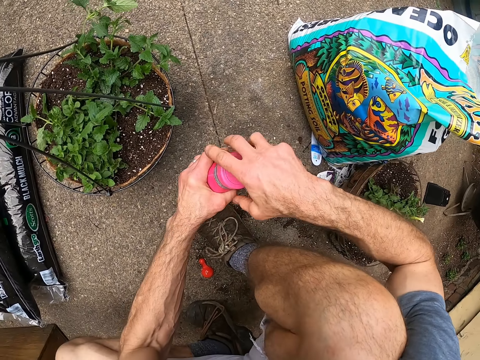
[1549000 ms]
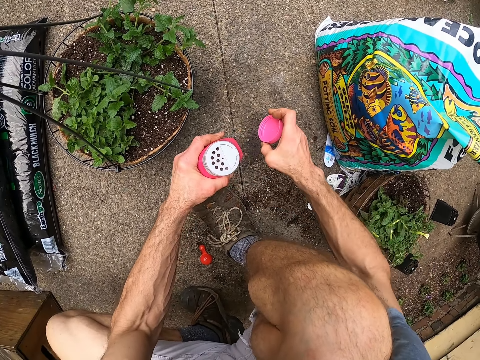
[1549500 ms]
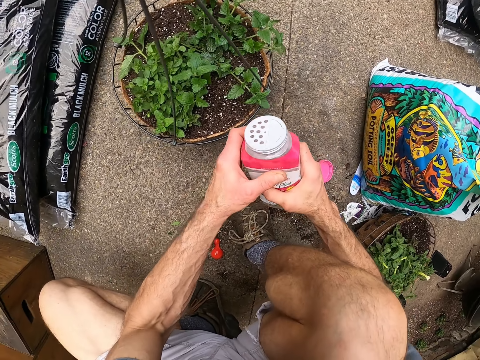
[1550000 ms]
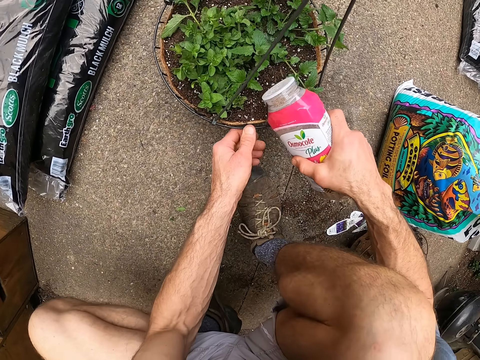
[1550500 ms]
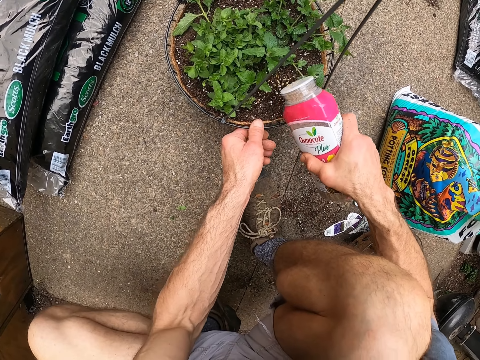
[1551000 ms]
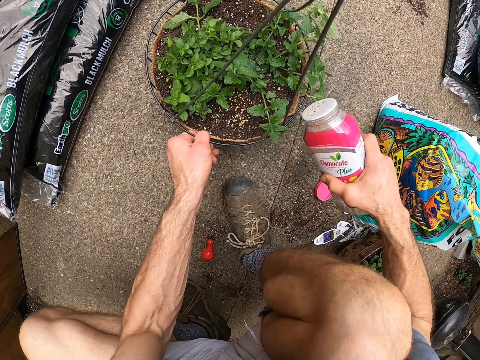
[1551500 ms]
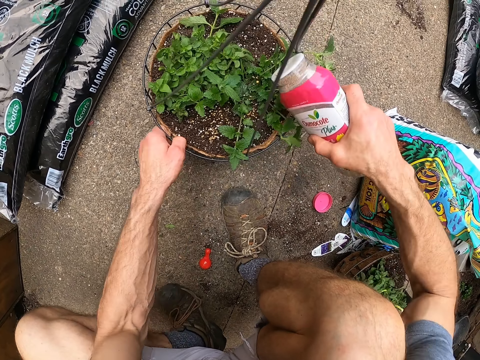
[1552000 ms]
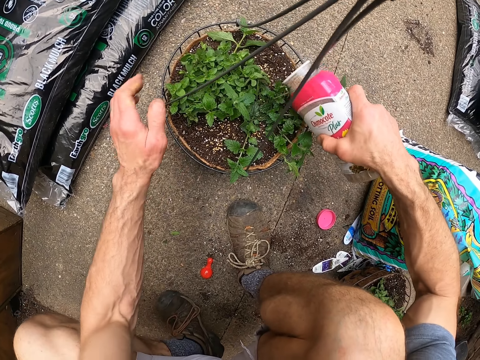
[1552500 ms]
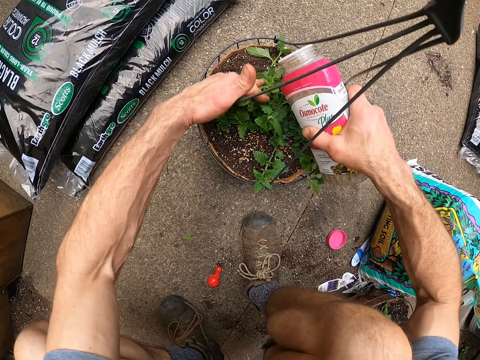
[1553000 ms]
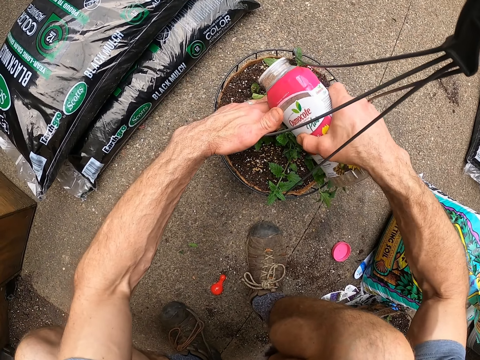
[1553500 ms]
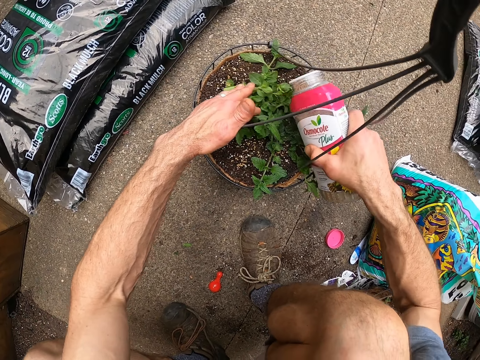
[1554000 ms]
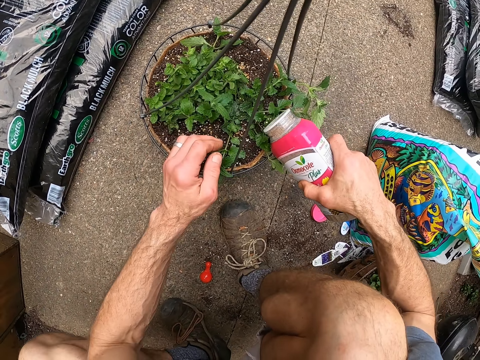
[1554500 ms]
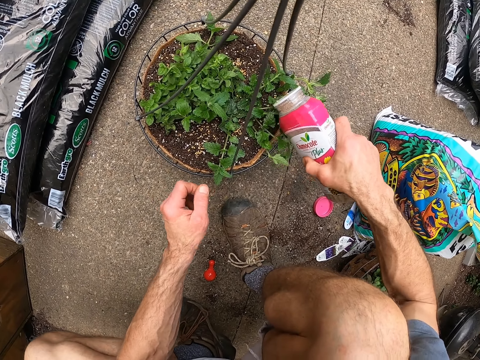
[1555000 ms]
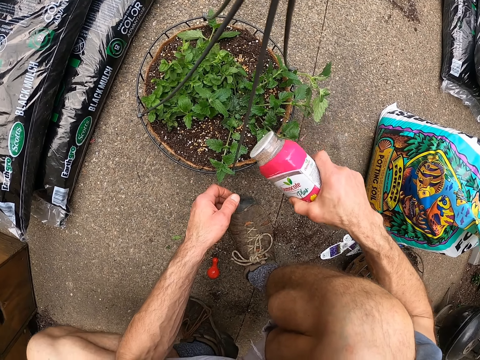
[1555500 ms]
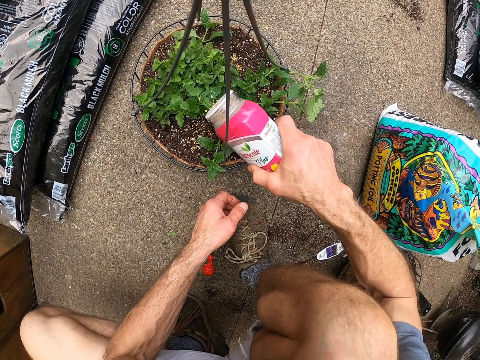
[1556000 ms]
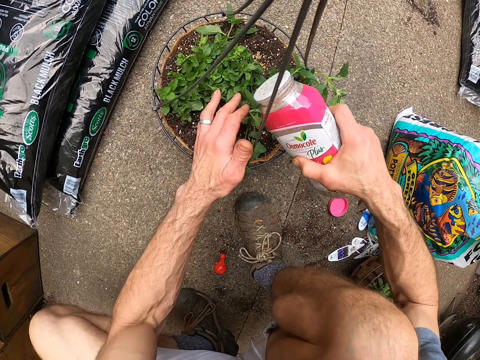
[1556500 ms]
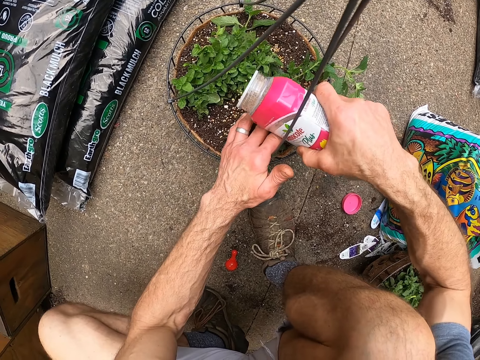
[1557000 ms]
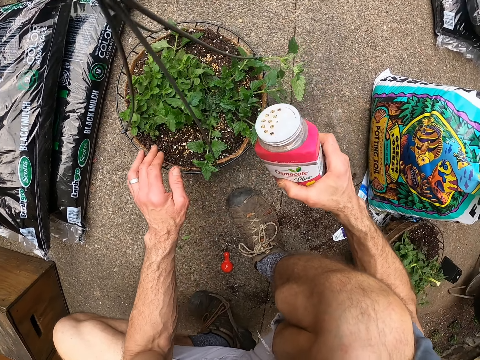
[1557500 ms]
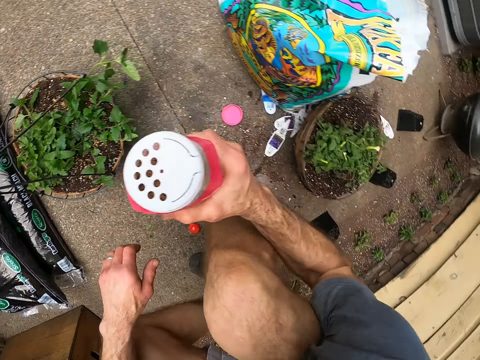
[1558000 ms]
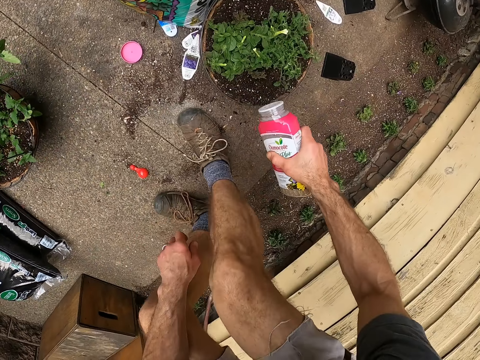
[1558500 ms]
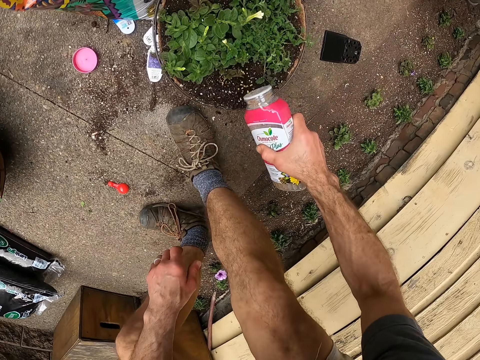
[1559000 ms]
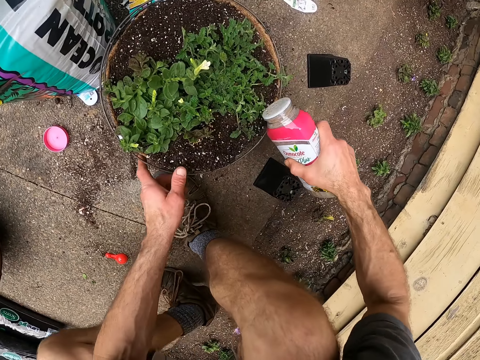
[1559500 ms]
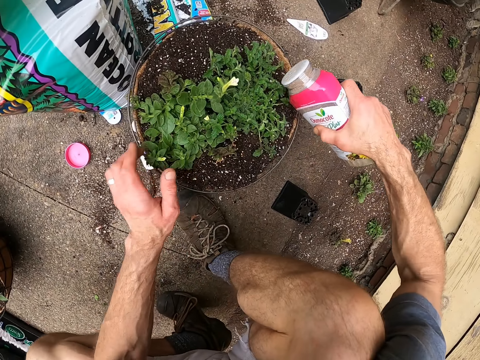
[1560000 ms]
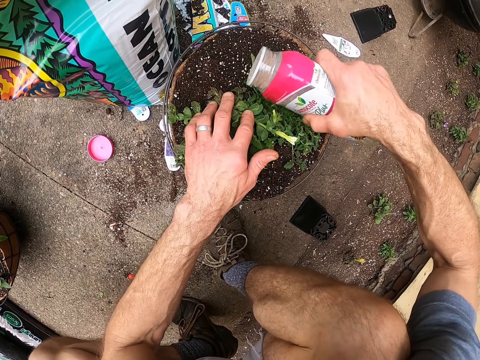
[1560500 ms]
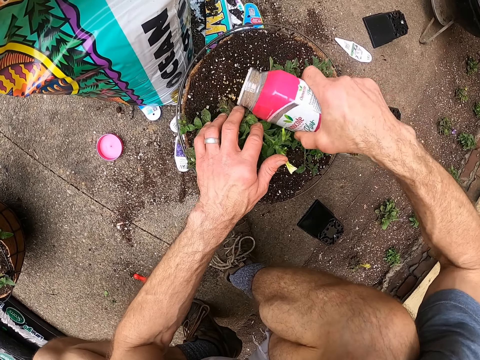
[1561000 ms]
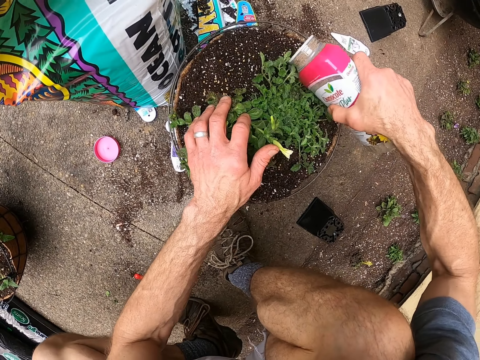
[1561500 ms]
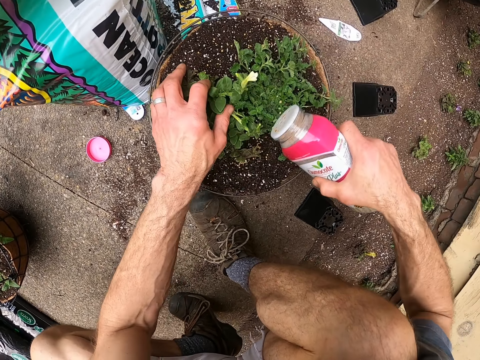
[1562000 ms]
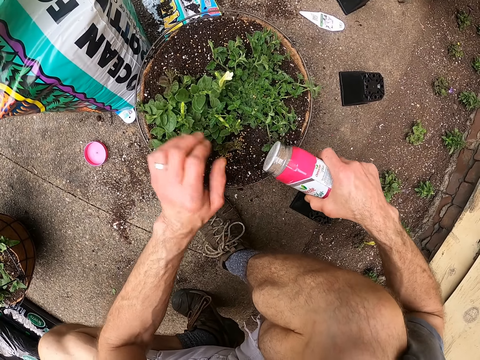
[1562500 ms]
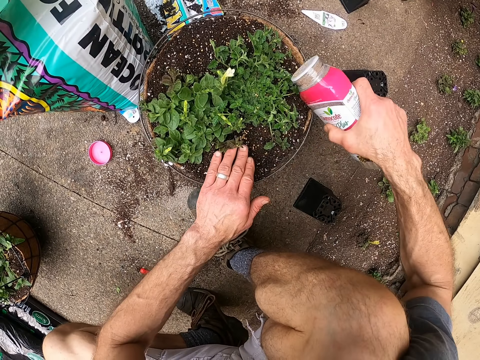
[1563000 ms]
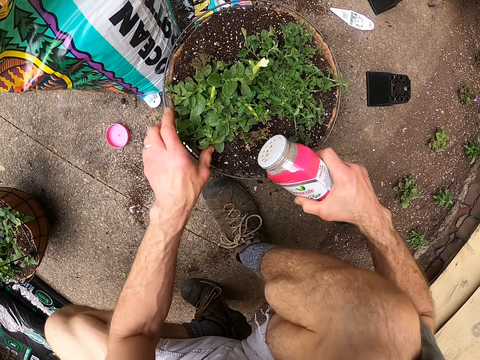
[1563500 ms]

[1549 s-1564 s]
The camera wearer opens the plant food bottle. They put down the lid. They put the plant food on the container plant.

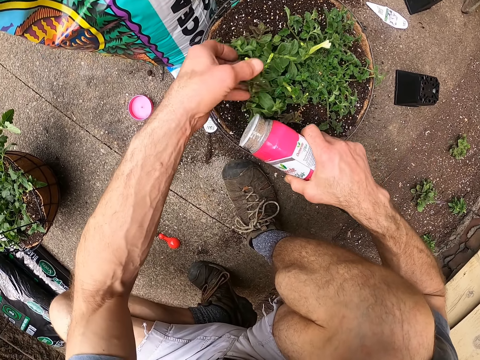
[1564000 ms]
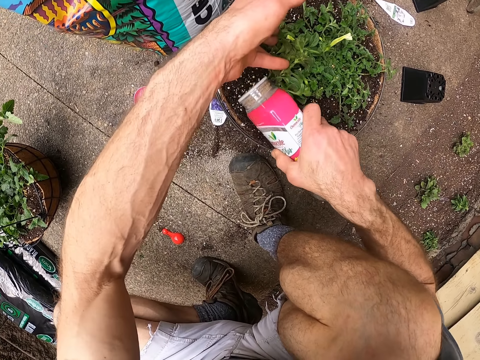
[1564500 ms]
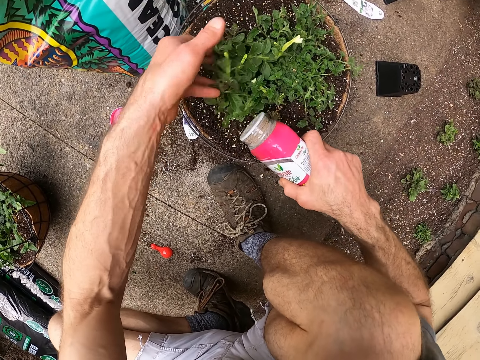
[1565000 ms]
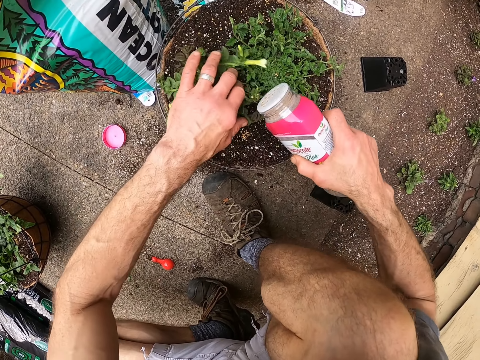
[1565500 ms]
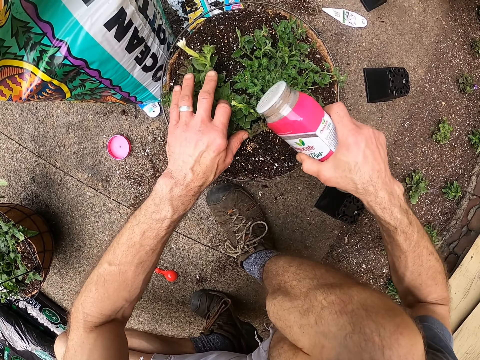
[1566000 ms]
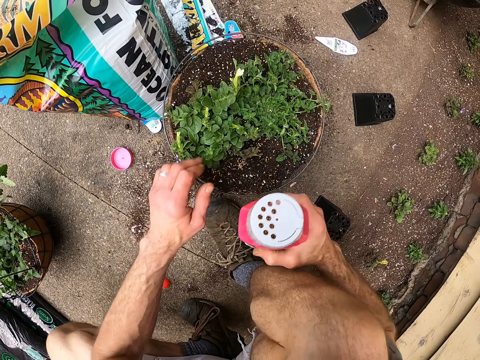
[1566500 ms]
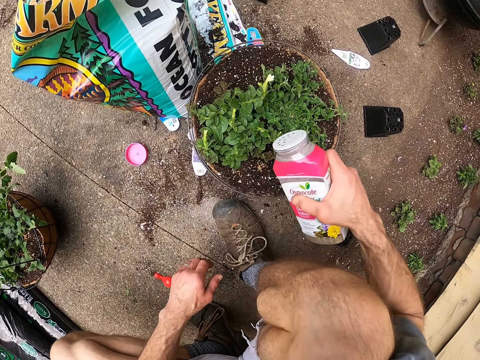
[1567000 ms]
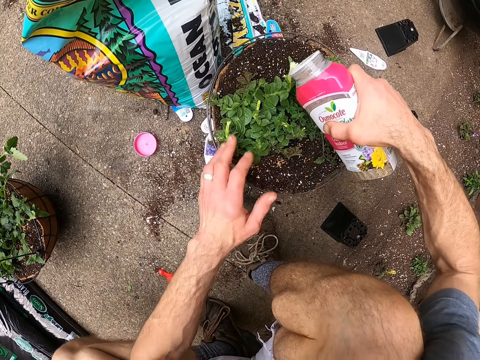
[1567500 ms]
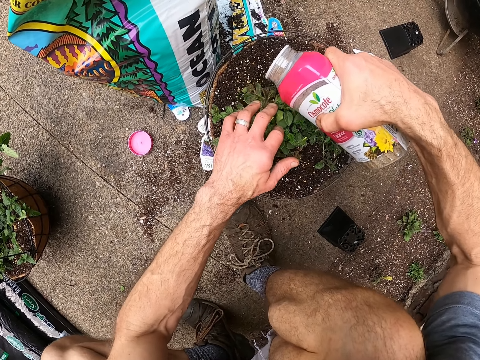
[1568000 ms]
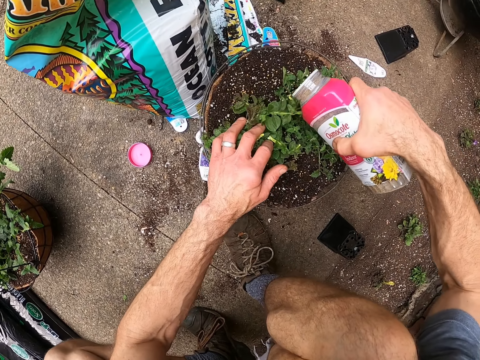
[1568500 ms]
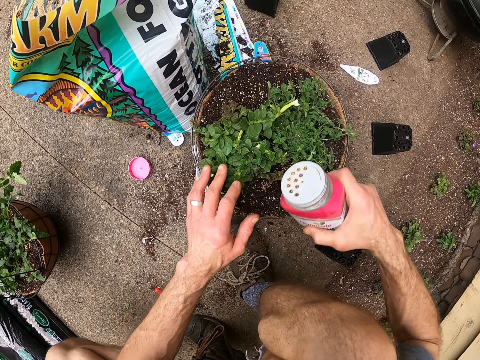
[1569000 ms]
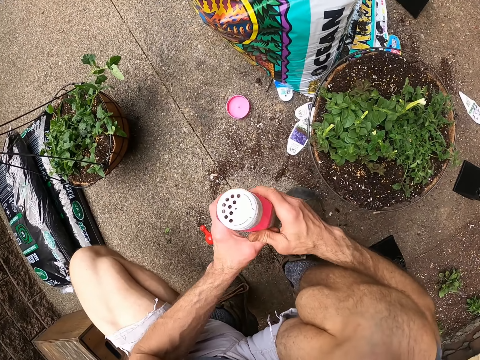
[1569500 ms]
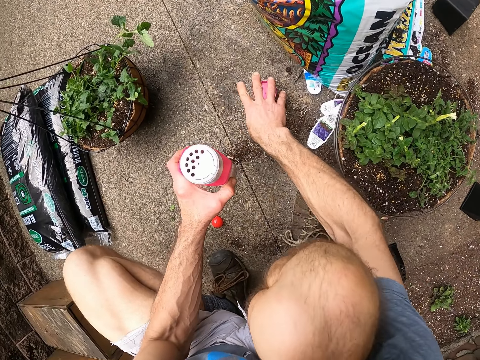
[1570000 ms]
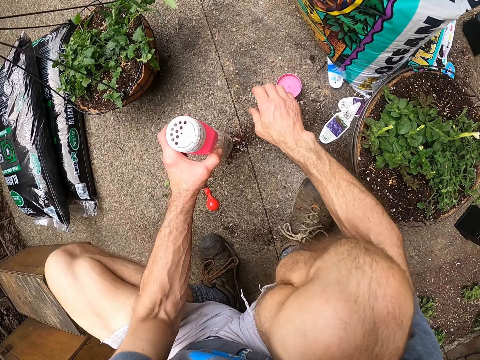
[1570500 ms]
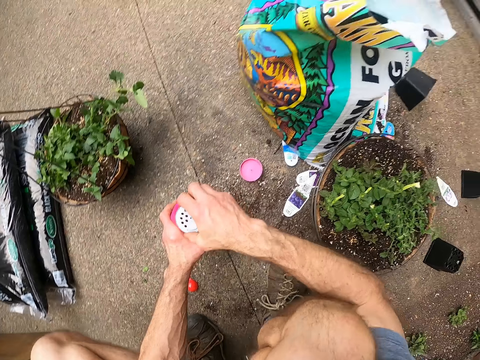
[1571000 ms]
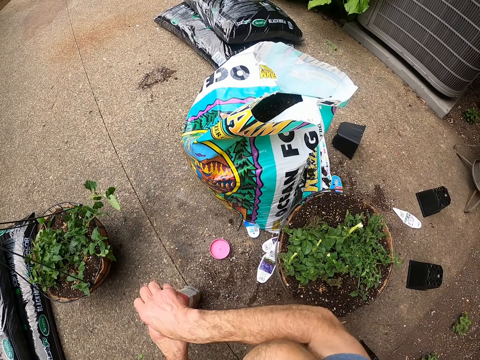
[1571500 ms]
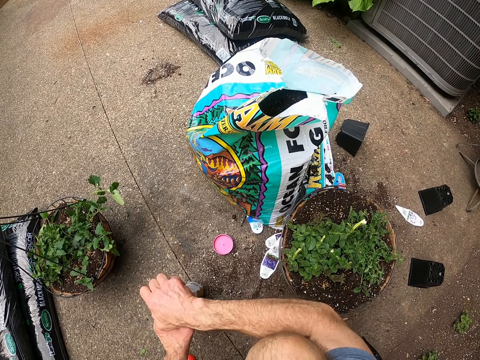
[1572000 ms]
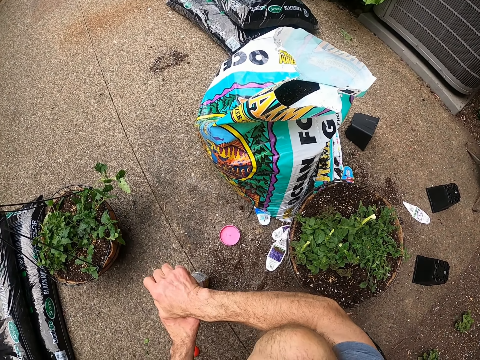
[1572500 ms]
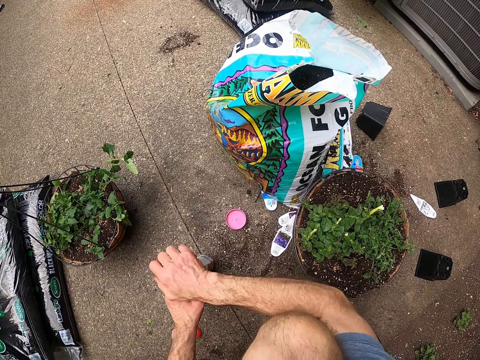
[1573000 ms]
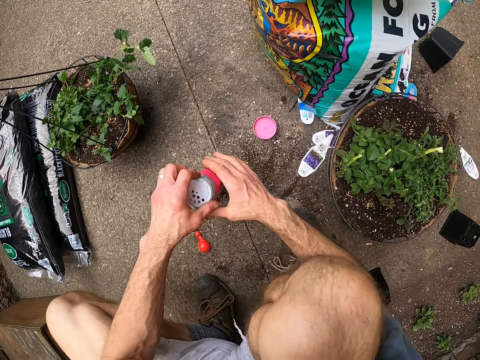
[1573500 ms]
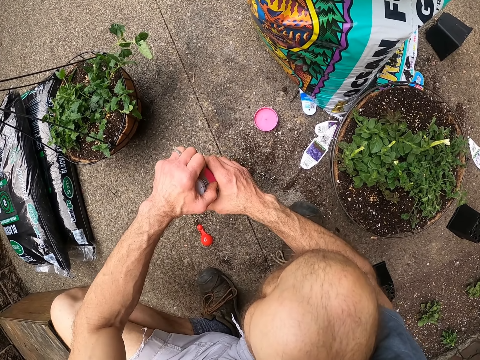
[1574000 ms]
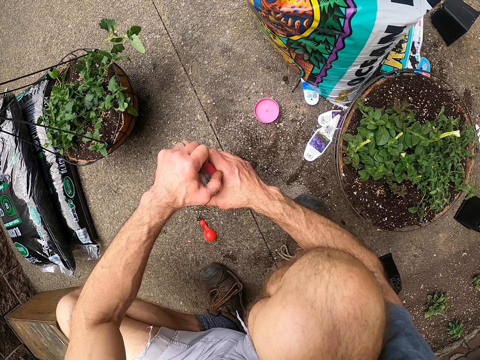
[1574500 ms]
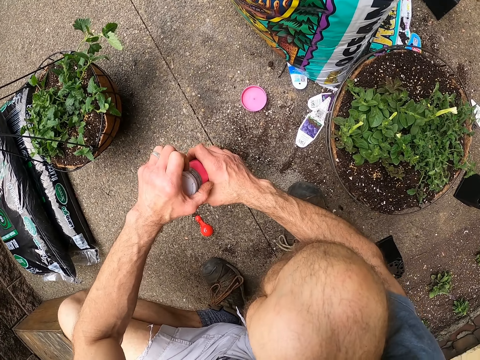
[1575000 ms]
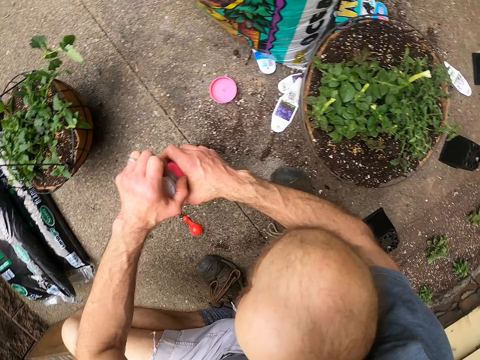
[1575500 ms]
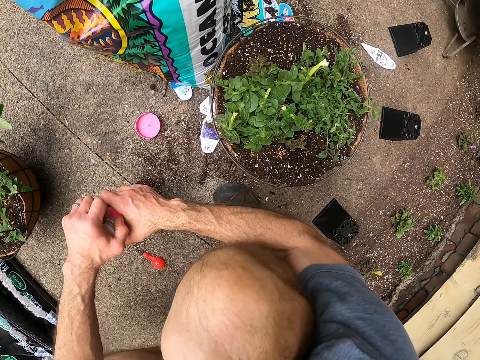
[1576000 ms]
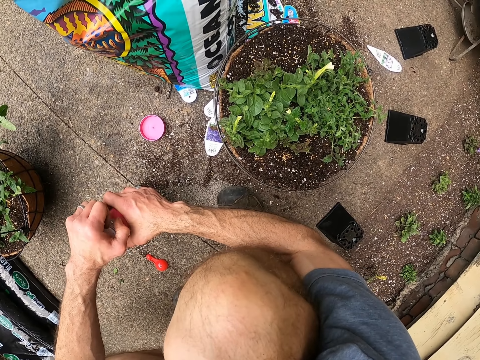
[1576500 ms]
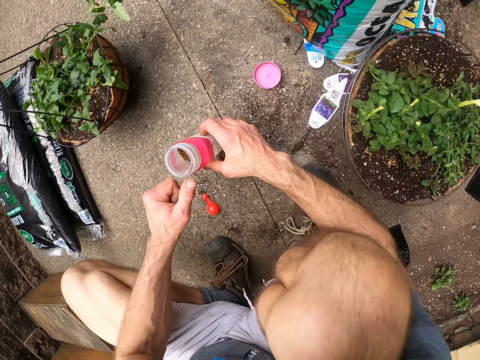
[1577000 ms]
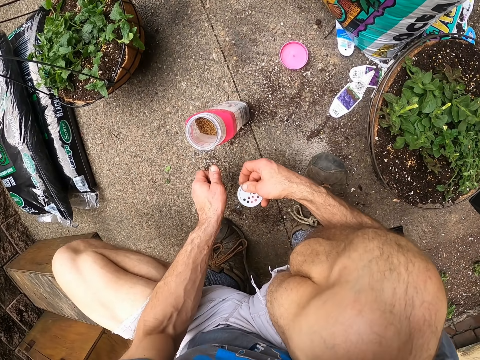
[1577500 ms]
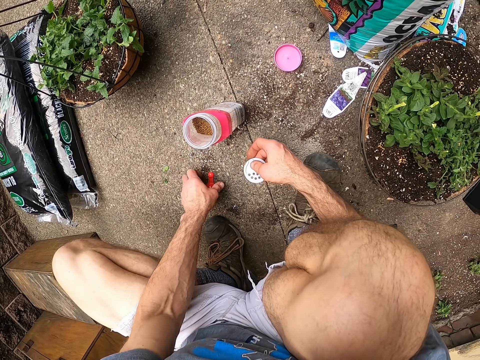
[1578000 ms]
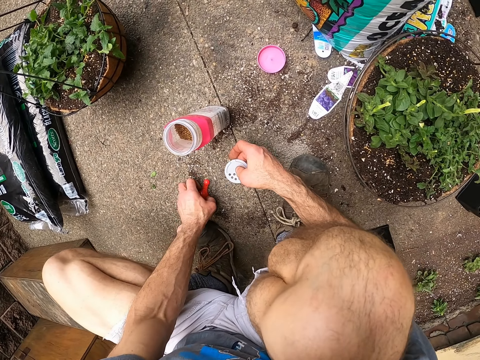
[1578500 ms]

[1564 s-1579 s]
The camera wearer touches the lid. They drop the water bottle on the ground. They open the plant food bottle or water bottle.
